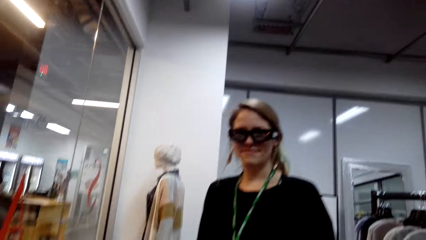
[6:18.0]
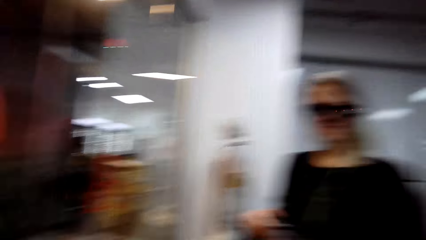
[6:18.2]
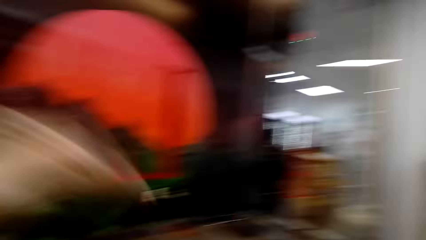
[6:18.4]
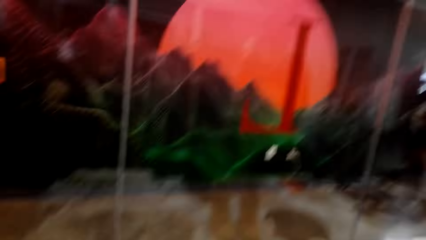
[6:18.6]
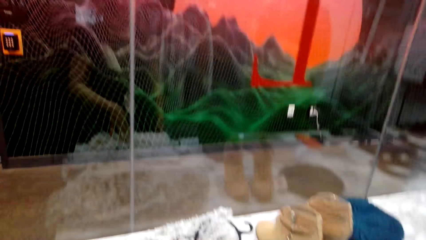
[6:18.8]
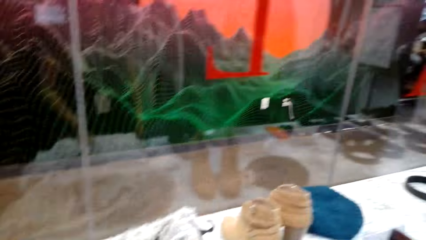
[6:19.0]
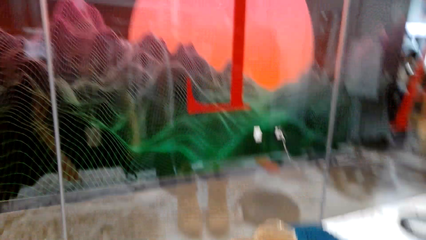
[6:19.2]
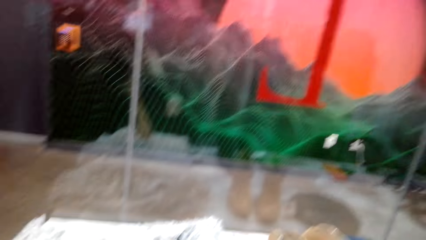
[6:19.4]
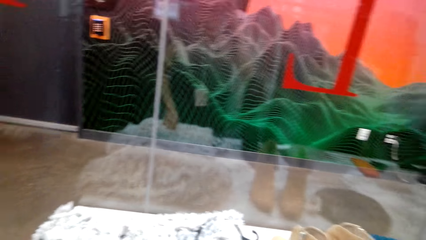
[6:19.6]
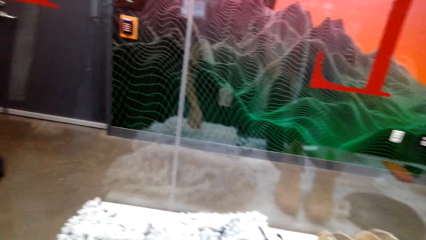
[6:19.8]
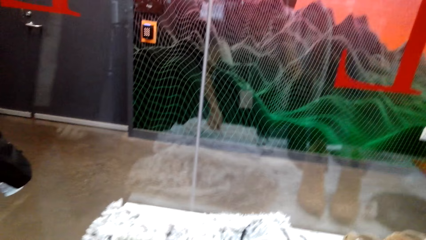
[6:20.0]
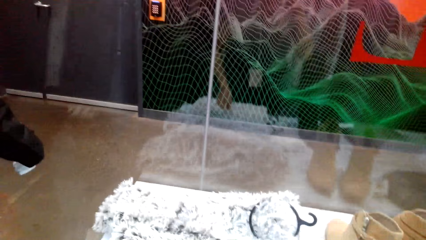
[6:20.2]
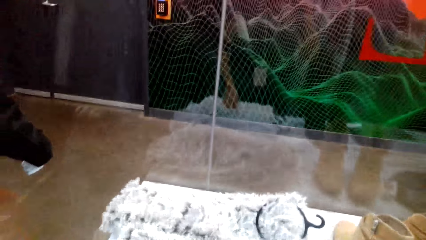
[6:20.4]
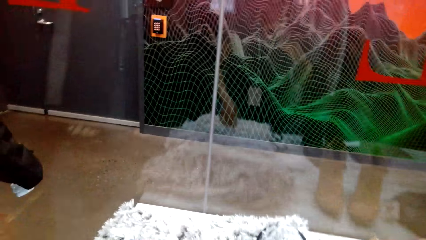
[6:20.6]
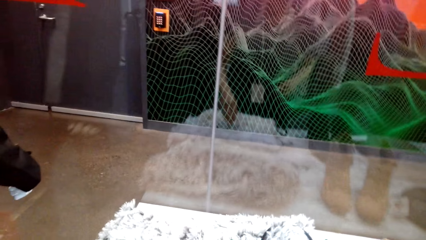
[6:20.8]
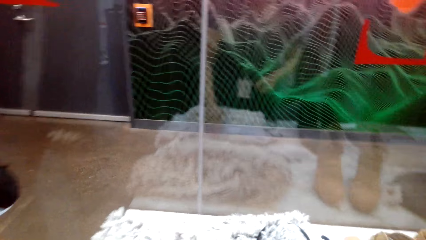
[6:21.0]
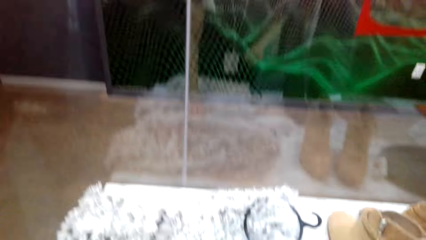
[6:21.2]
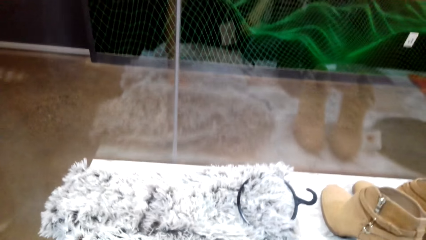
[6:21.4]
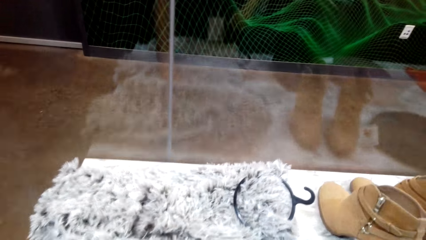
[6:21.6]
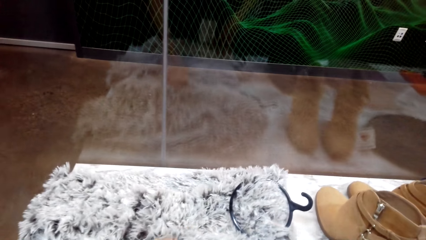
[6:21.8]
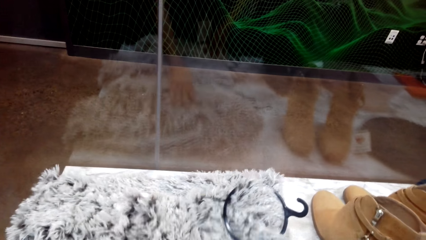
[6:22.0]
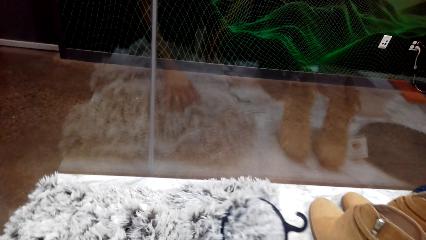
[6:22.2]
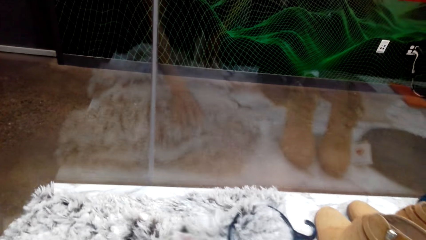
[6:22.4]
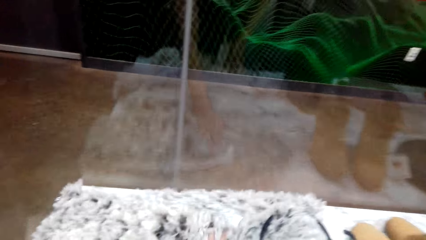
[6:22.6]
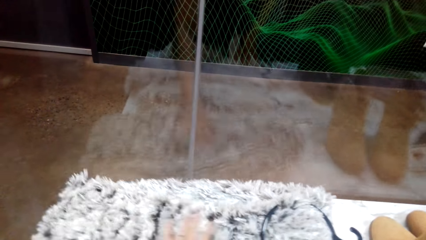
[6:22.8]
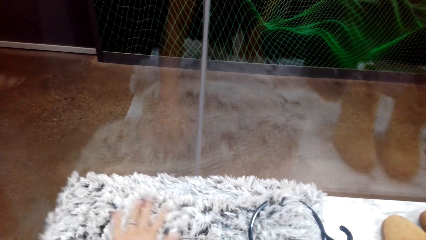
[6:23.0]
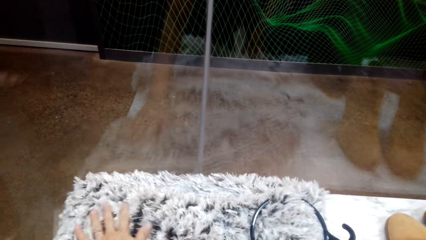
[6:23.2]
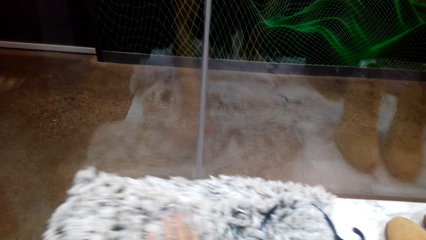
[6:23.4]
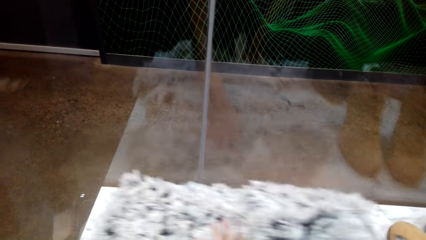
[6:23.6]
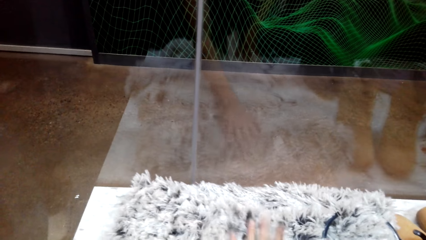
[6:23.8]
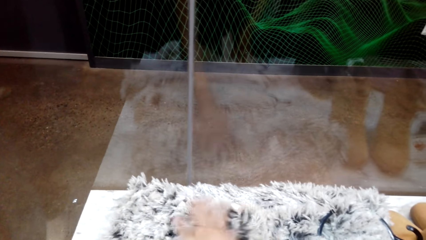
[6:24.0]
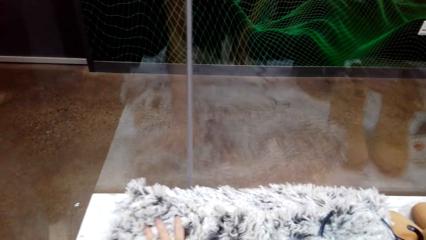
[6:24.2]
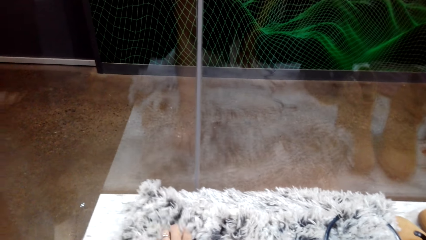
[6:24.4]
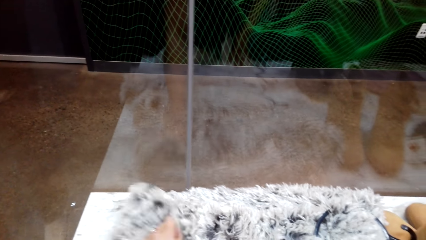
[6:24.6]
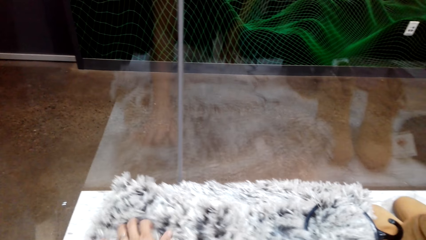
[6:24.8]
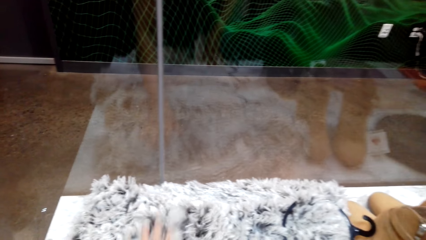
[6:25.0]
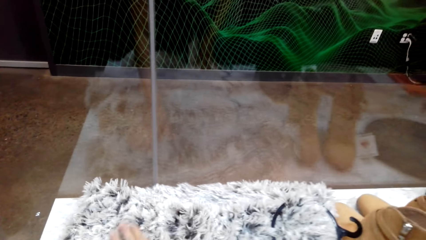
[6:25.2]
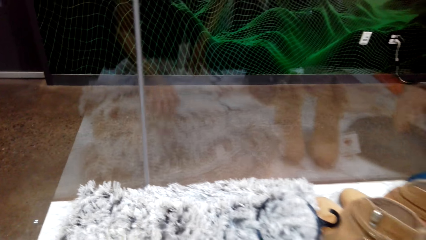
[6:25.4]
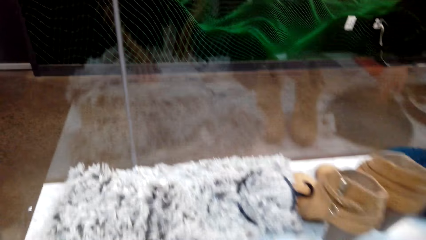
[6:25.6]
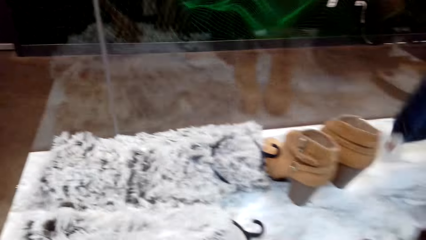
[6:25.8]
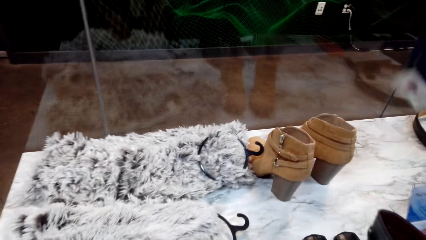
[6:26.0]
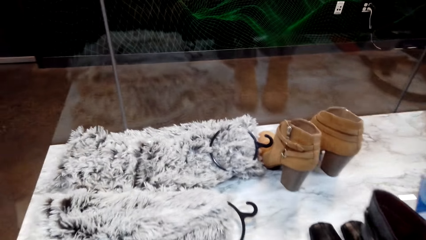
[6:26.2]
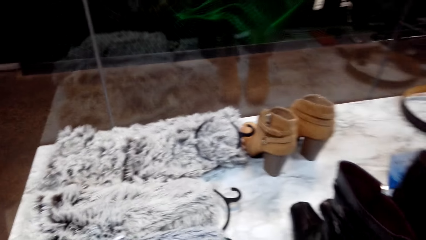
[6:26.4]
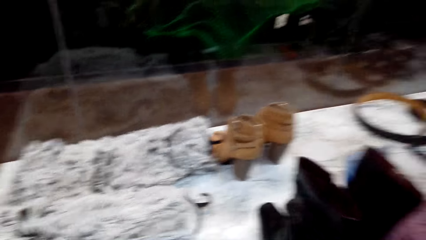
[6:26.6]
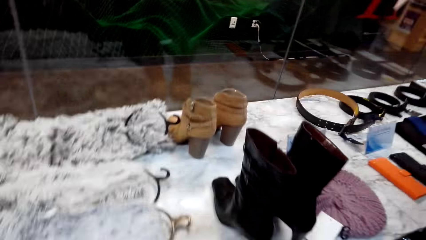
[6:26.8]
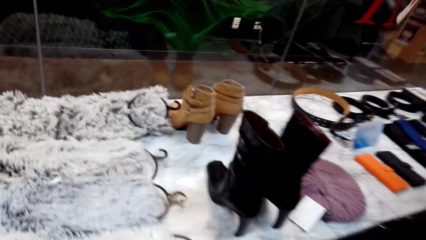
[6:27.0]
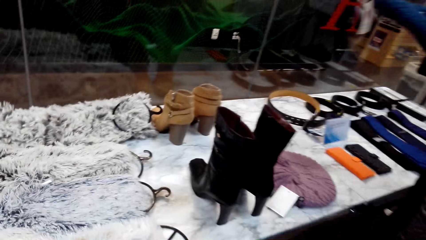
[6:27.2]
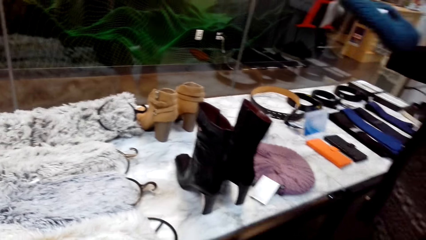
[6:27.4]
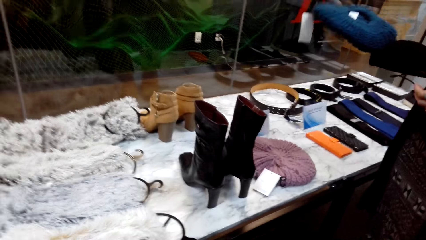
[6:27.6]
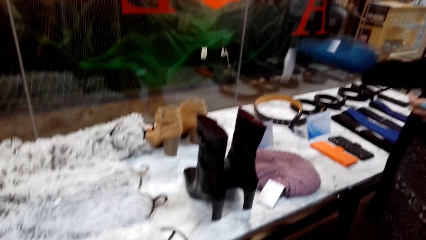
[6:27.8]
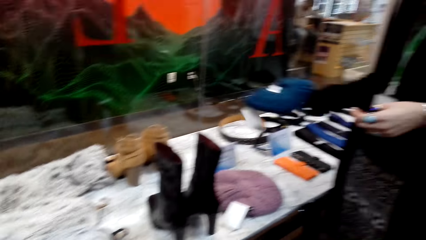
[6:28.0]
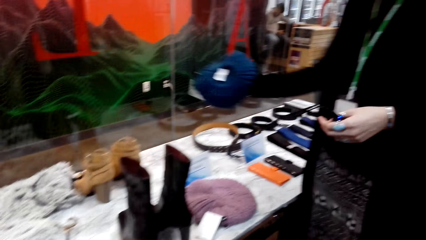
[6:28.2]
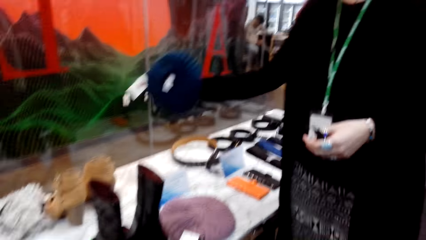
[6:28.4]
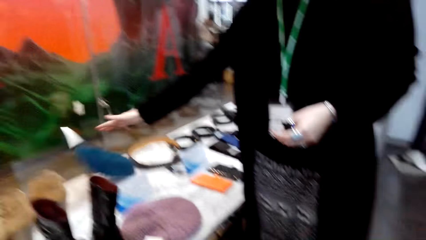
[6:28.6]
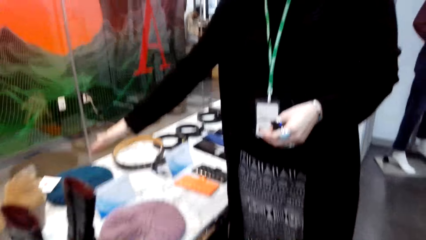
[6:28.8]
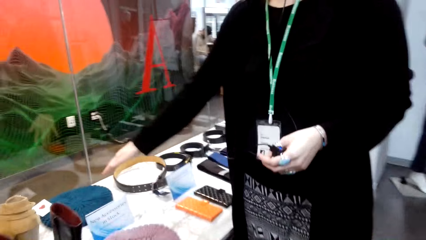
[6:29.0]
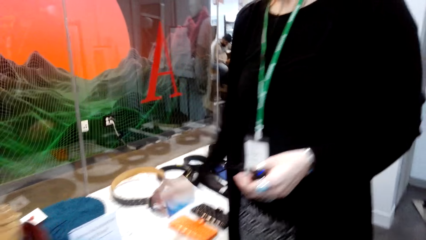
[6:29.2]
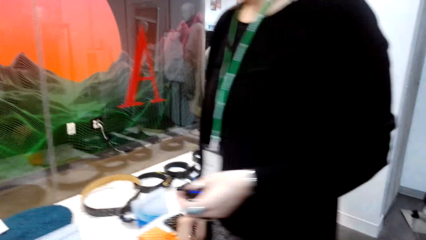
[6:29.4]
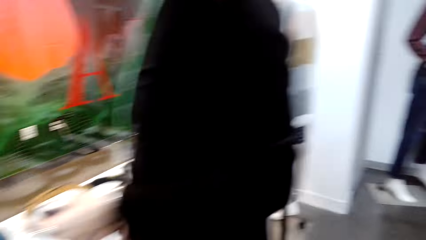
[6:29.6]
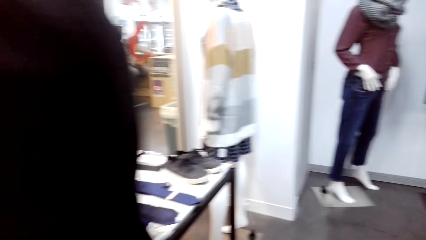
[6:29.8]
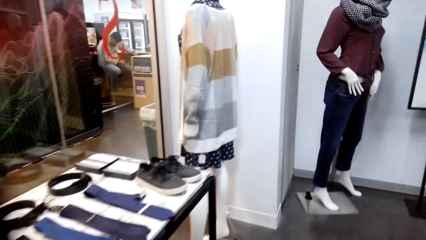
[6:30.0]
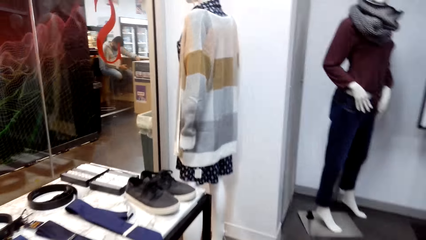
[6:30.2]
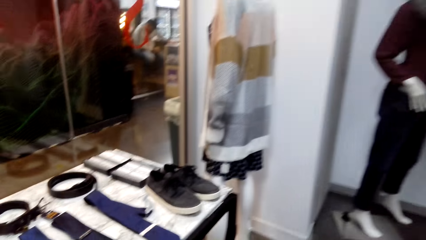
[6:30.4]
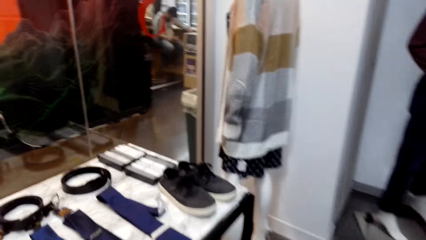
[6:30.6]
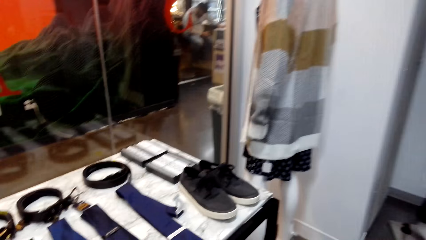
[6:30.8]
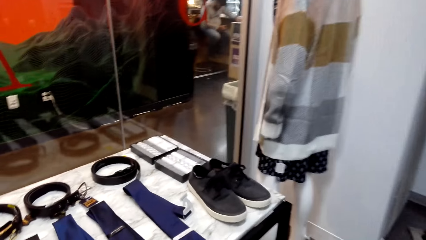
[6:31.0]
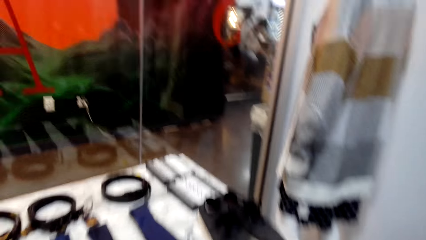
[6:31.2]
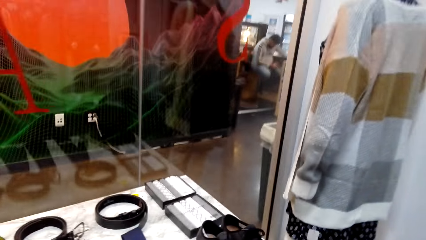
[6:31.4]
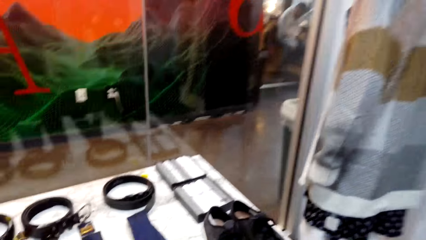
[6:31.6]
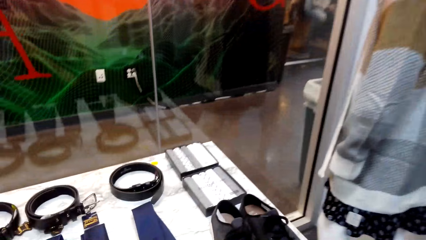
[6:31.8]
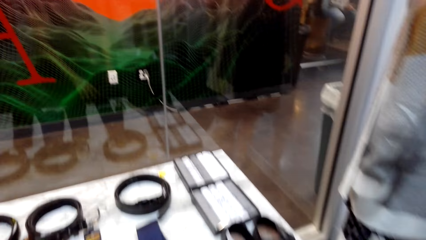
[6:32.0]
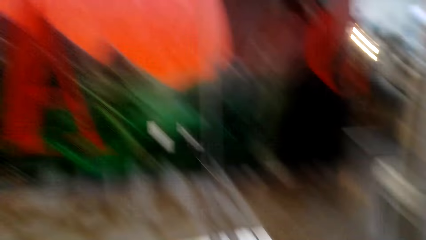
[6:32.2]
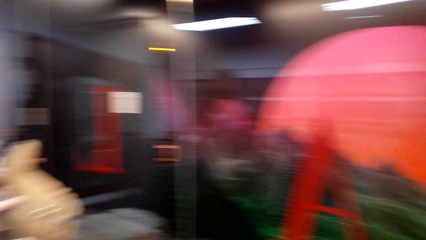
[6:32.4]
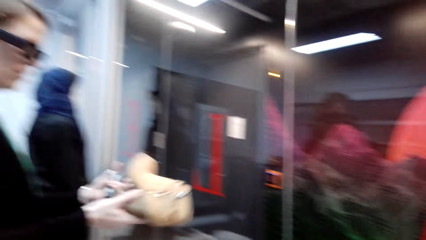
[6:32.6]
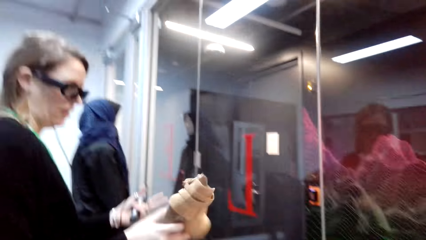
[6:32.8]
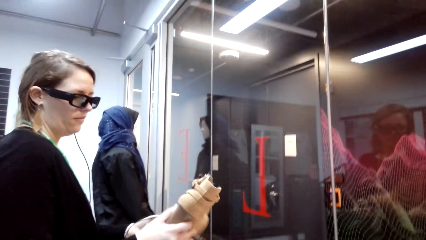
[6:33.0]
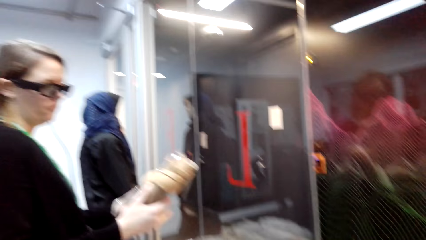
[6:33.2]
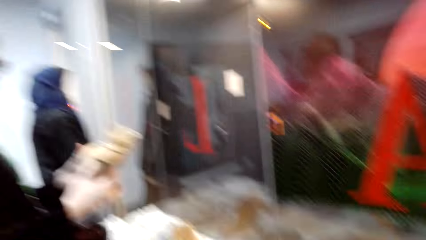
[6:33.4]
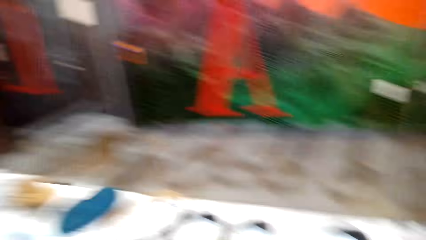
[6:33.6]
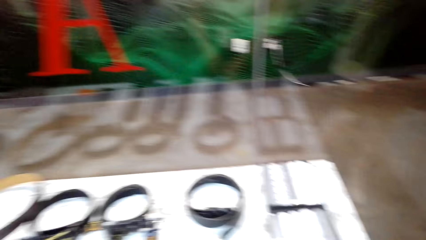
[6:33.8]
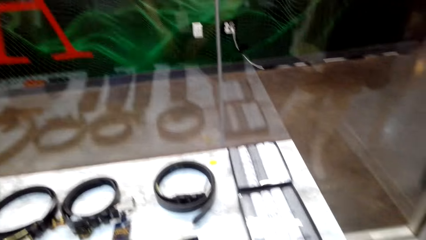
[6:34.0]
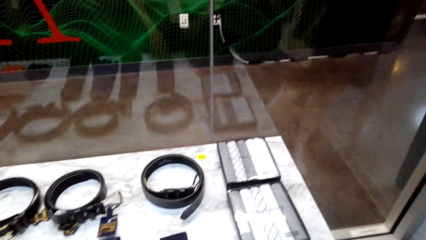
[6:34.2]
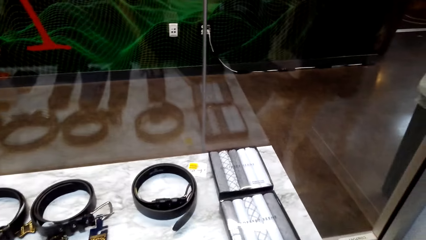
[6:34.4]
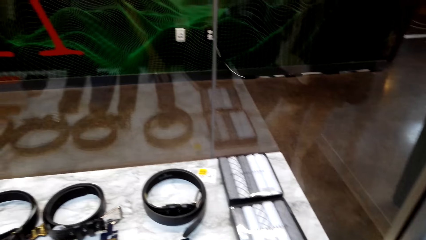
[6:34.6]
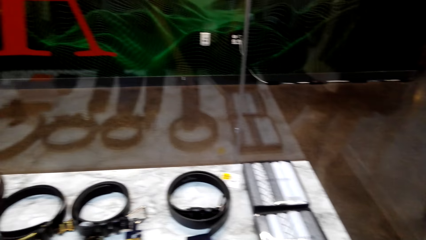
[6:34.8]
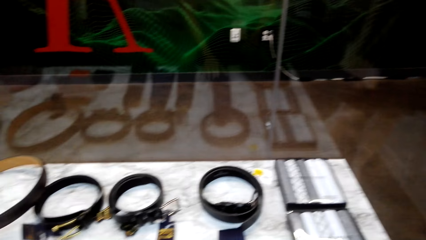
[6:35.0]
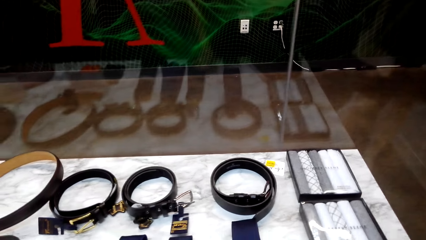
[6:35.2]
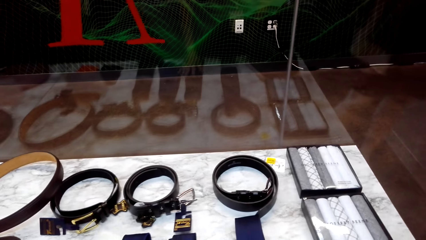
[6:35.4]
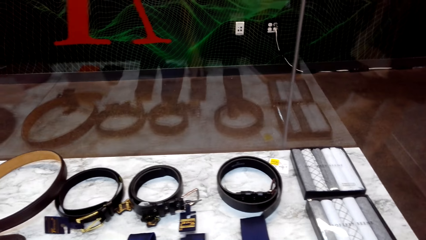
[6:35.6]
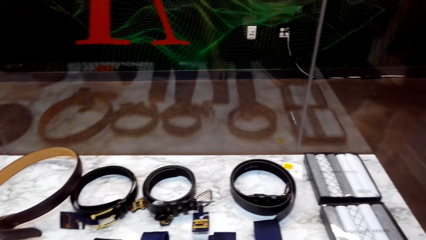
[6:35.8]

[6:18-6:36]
The camera wearer turns around. He moves his hands on the scarfs on the display table. The woman talks. The camera wearer looks around. He talks. The woman puts a hat on the display table. The woman throws the paper. The camera wearer walks in the clothes store. The woman looks at the boot. The woman takes the shoe boot. The camera wearer looks at items on the display table.
